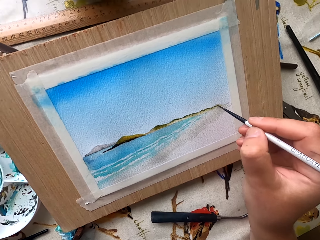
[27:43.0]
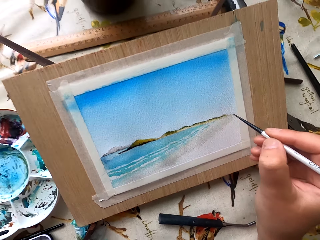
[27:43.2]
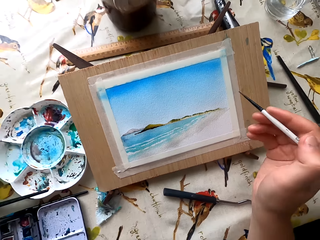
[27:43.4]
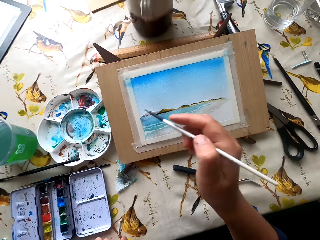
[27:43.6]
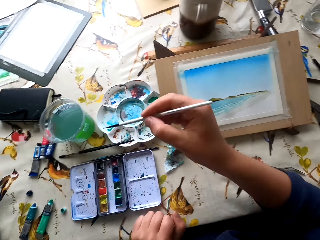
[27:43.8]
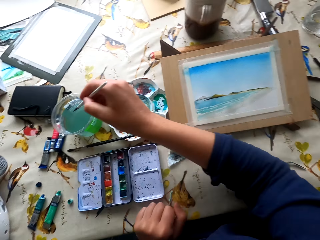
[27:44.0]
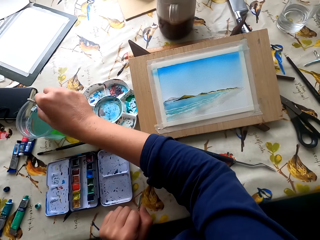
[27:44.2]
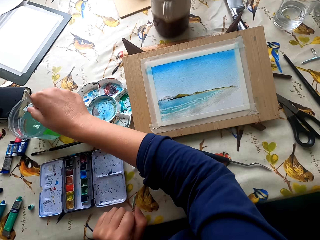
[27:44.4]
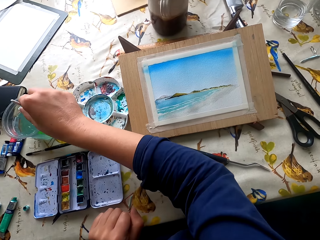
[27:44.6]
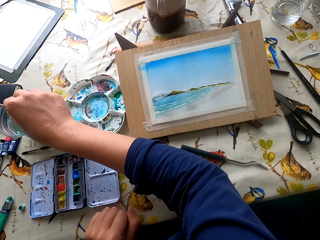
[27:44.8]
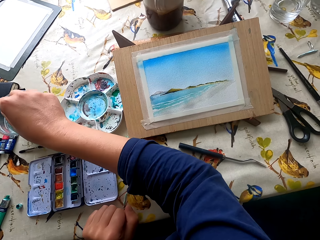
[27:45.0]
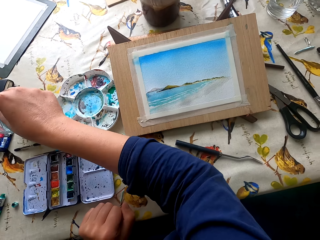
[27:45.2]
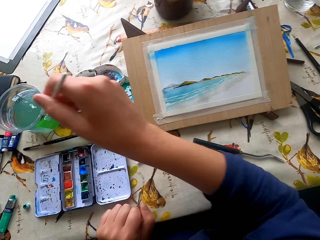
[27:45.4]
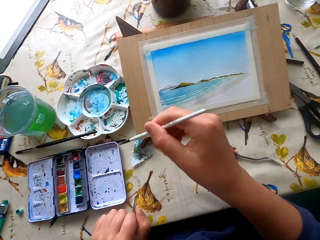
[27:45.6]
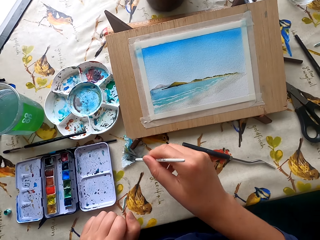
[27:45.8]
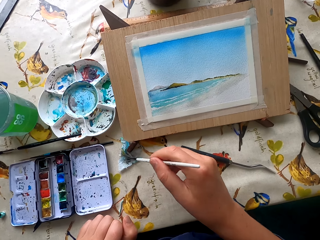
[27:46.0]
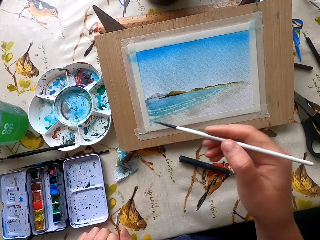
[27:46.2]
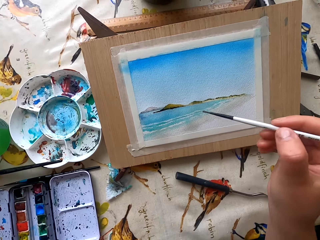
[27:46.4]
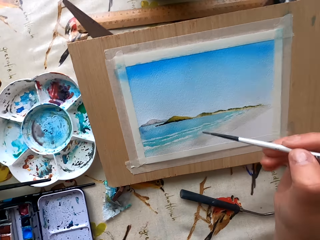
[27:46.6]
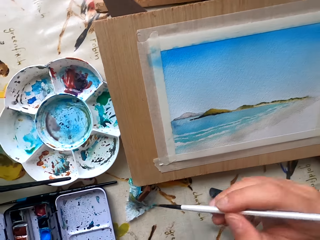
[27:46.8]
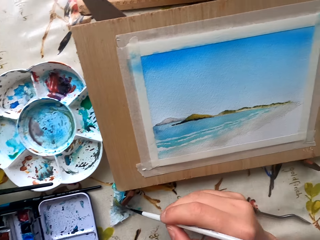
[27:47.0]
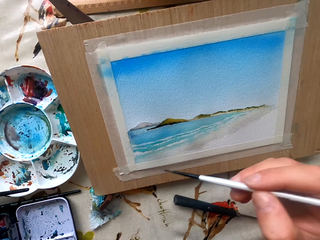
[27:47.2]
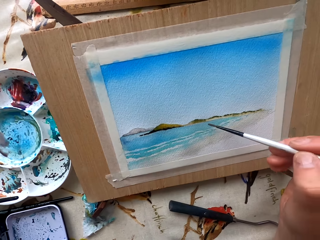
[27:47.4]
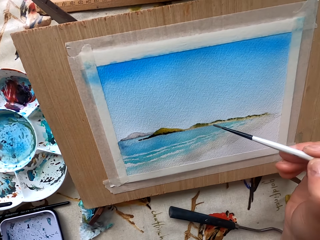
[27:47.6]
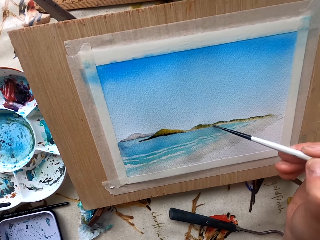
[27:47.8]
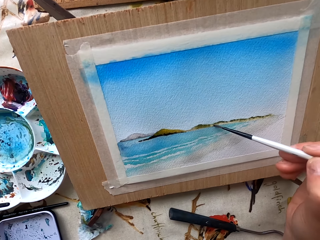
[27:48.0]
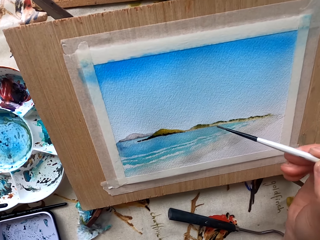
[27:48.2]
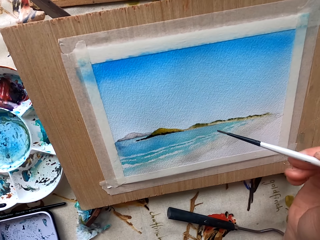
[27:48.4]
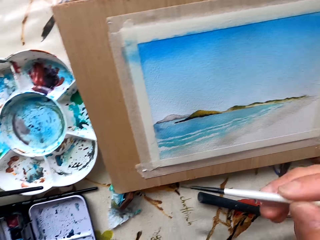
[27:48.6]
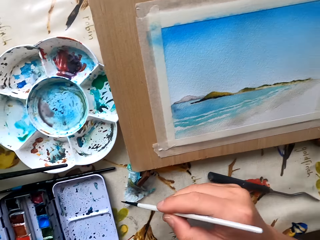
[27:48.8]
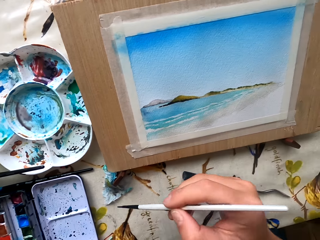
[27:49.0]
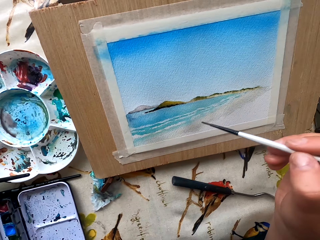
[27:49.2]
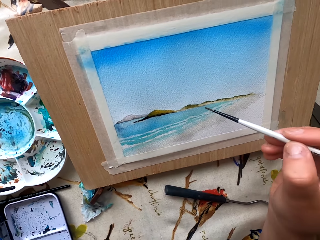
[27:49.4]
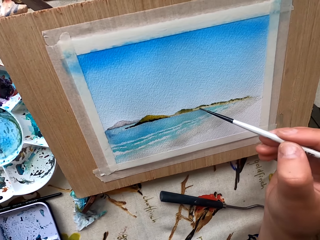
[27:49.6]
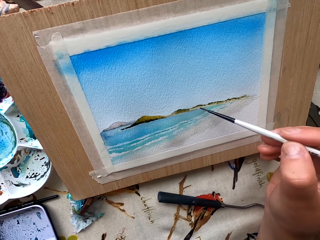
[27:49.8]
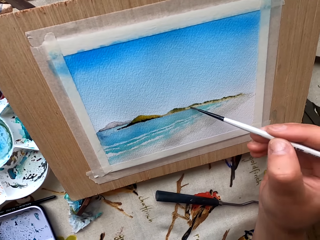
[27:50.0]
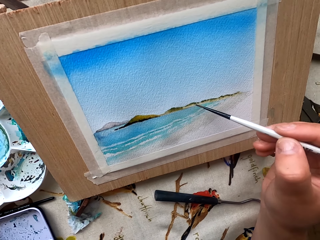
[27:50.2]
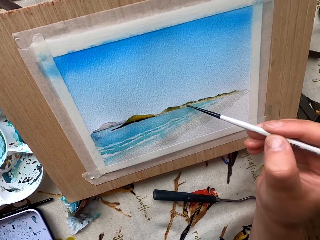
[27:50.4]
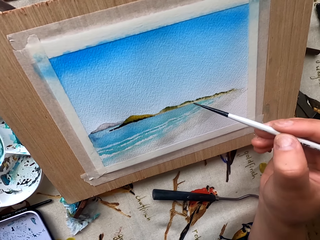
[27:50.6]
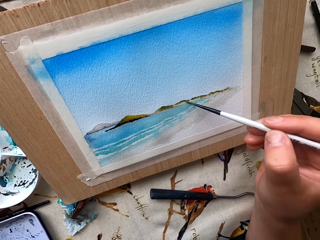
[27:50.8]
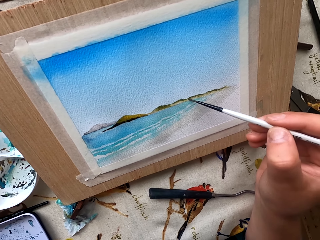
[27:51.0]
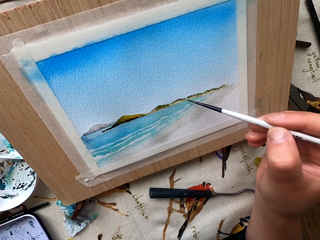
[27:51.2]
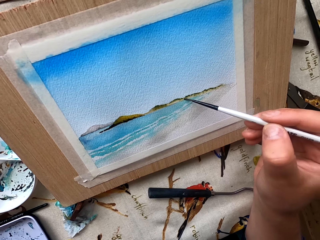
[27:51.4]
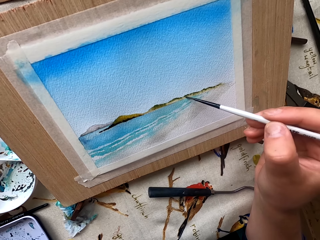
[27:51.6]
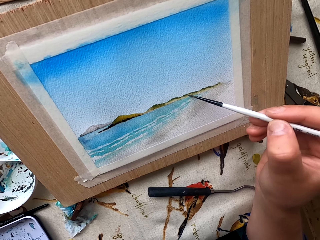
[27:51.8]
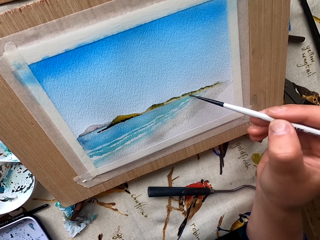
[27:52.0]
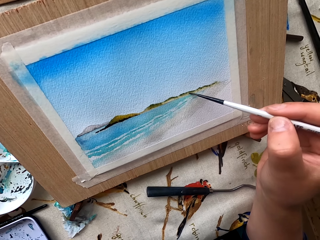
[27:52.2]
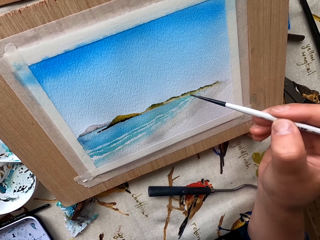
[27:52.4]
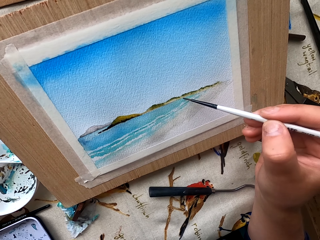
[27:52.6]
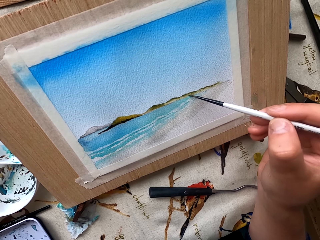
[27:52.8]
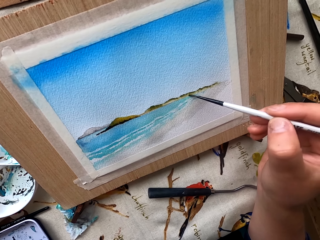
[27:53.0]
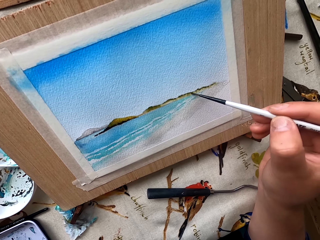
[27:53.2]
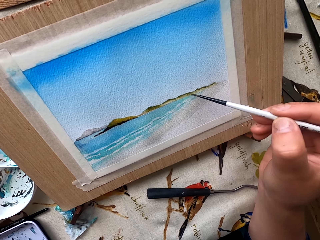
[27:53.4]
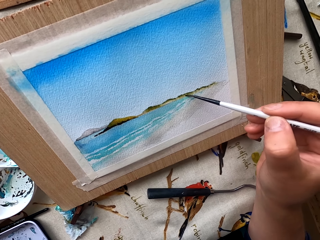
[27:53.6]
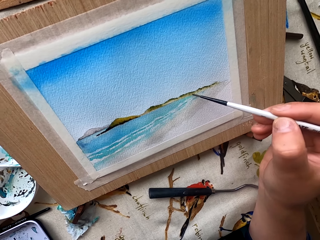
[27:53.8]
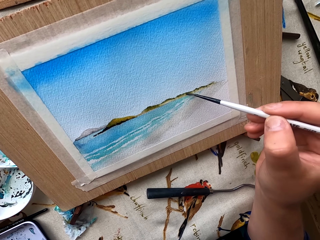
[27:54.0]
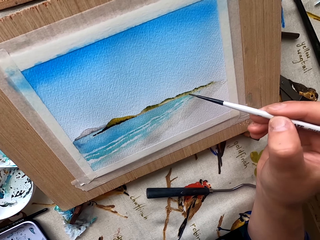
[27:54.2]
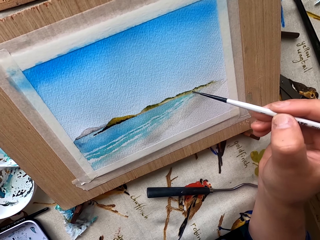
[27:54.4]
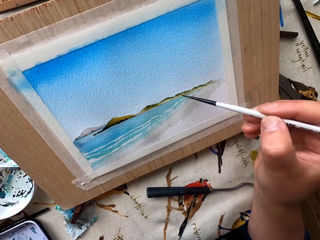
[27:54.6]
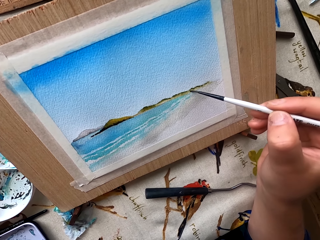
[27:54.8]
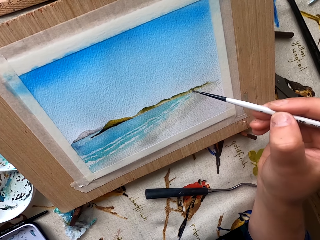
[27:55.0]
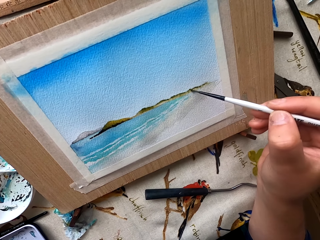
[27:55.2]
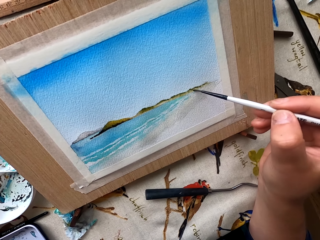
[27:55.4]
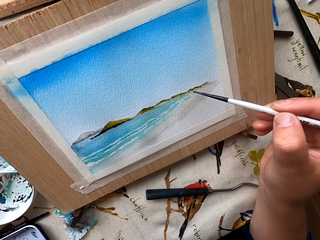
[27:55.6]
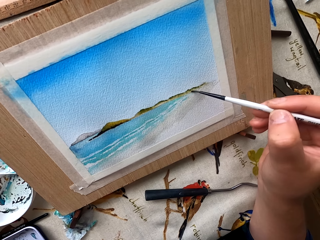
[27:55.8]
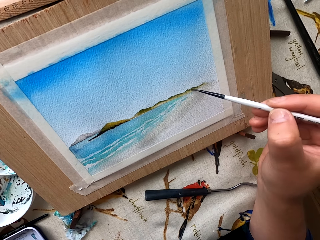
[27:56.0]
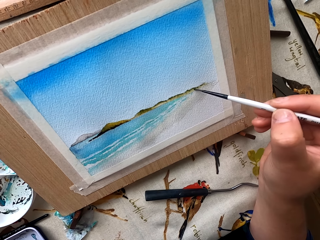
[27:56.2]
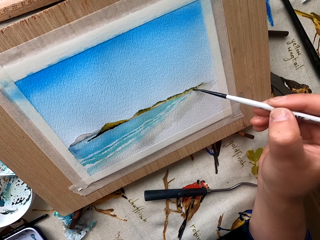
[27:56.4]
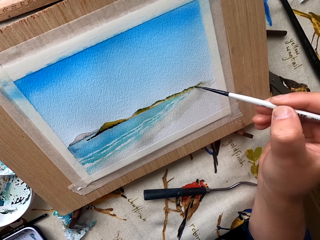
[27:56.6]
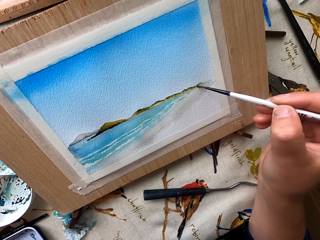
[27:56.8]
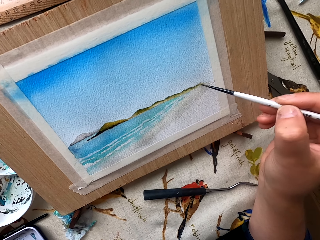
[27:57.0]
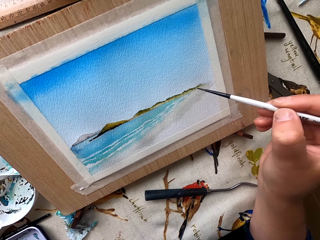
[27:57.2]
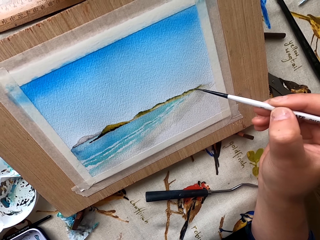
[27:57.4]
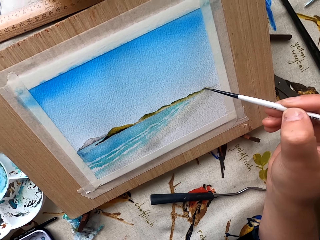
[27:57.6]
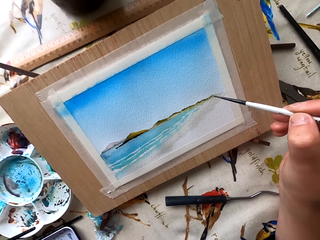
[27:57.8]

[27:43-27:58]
The camera wearer dips the paint marker or pen brush in the colored water. They wipe the pen brush with a paper. They paint the picture with the pen brush. They paint on the drawing paint.

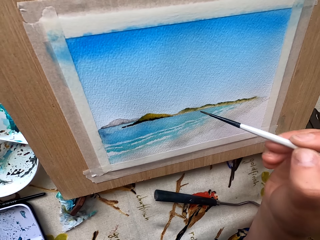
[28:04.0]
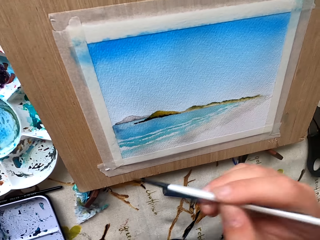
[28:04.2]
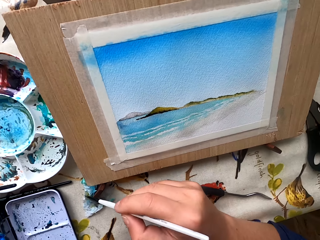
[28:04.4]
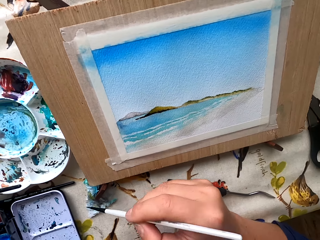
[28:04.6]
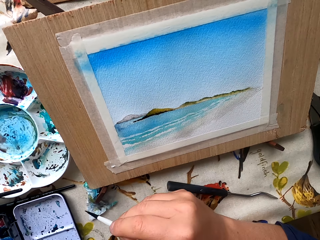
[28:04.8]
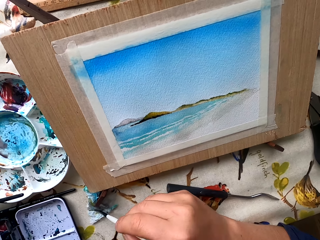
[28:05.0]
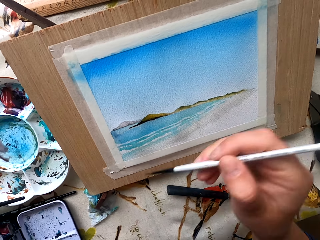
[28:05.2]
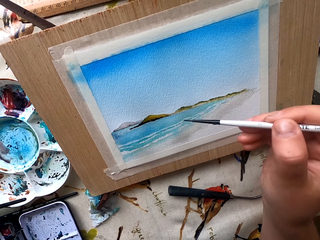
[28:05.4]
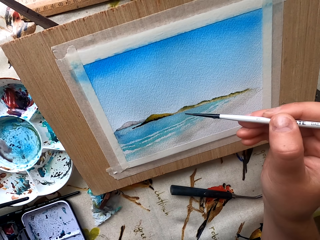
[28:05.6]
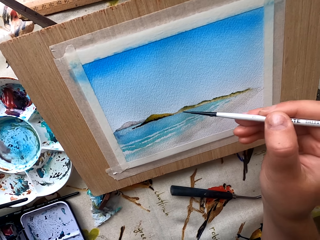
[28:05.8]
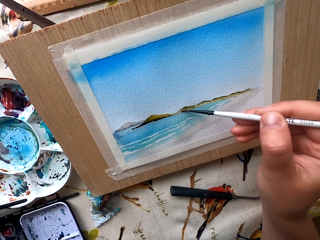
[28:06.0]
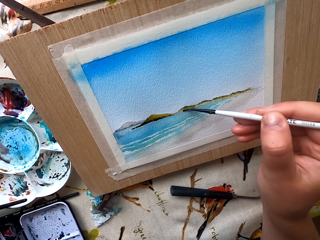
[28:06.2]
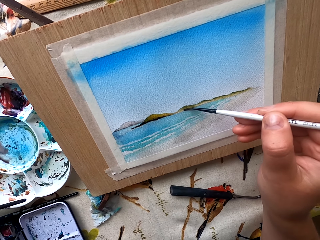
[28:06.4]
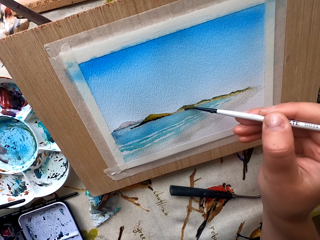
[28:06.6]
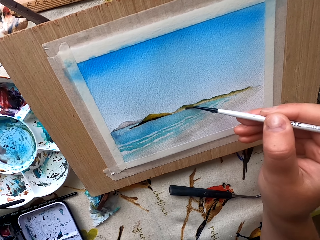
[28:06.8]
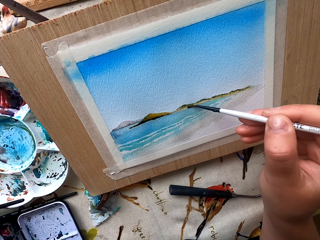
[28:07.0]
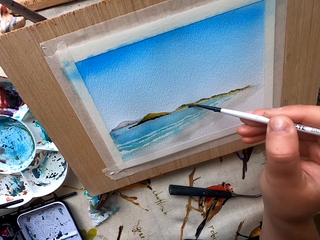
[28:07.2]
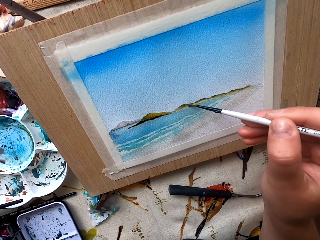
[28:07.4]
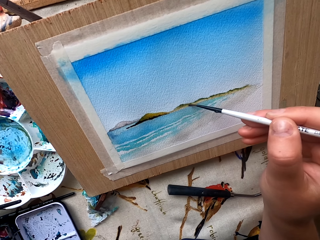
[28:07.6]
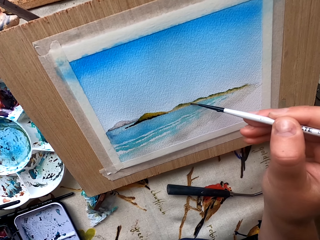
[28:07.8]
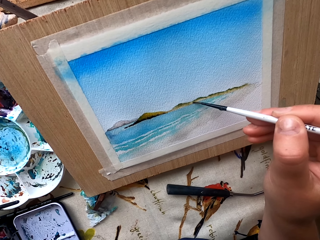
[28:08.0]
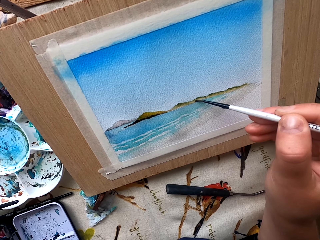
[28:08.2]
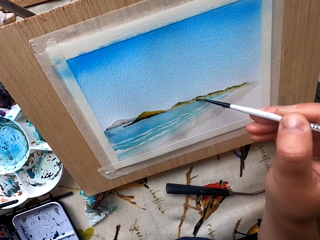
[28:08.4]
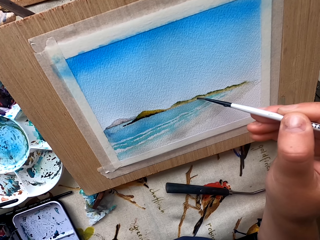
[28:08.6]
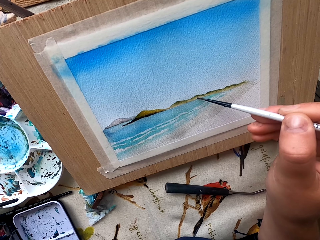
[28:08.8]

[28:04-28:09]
The camera wearer wipes the pen brush with a paper. They paint the picture with the pen brush.

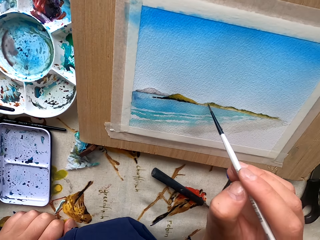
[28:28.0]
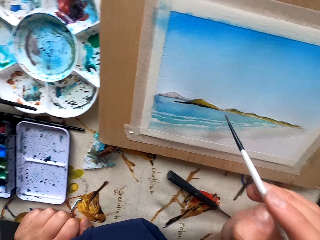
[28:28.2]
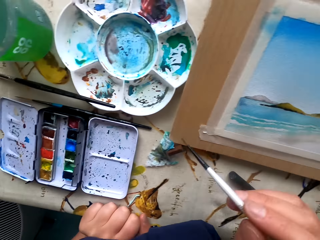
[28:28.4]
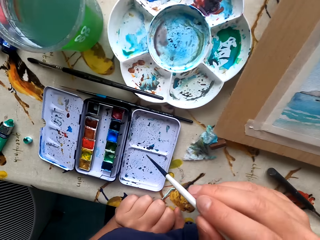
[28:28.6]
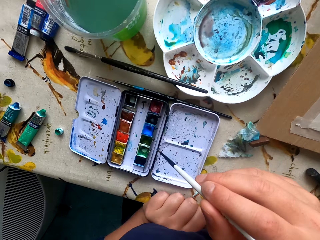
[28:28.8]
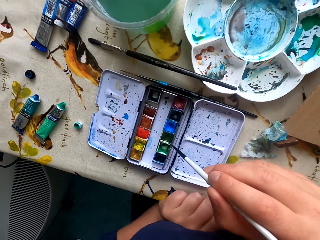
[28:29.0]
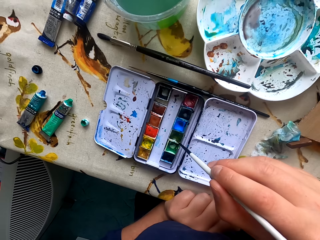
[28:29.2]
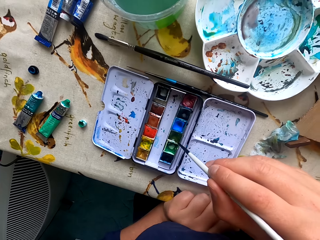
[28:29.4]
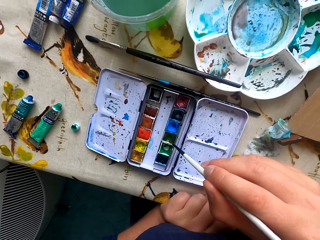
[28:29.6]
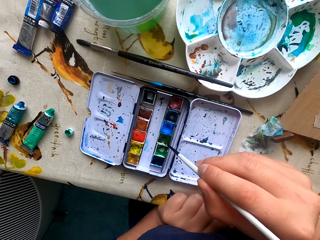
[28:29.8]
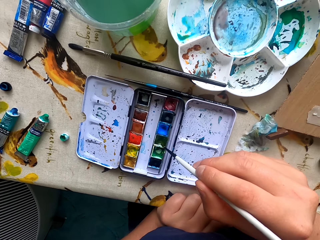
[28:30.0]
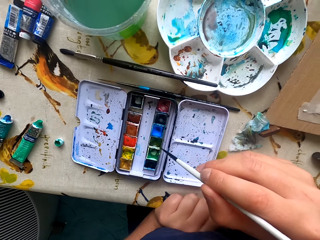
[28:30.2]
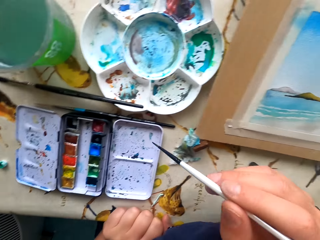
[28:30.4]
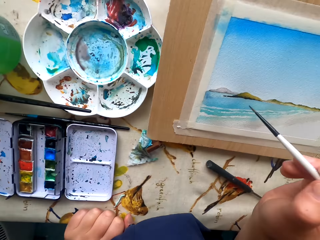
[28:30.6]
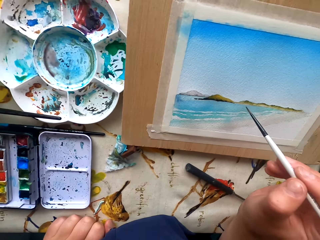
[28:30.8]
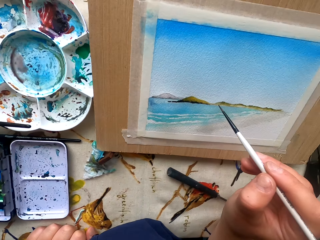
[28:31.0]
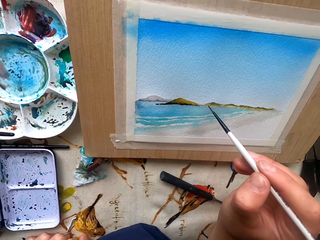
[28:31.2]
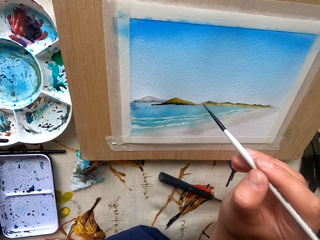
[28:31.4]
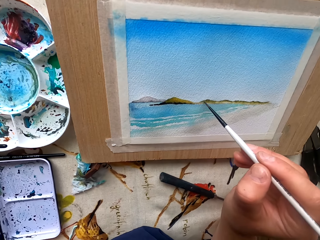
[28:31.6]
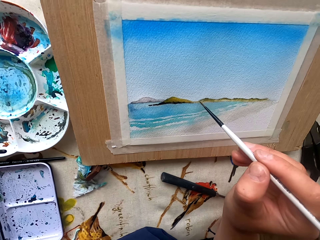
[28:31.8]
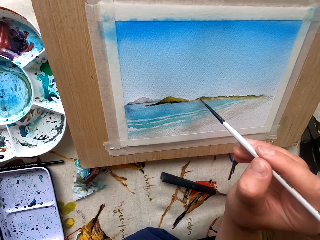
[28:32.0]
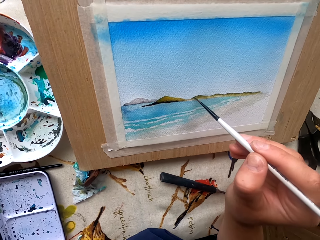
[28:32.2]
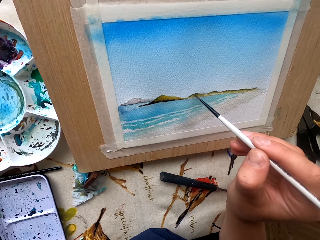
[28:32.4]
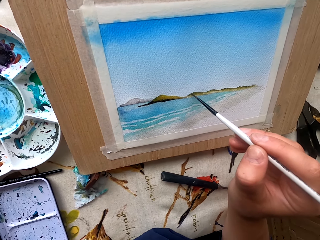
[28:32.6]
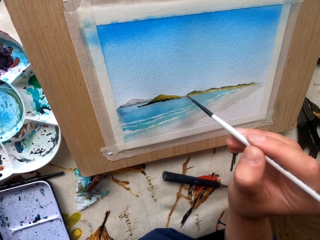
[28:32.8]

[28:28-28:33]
The camera wearer paints the picture with the pen brush. They rub the pen brush in the ink container. They paint the picture with the pen brush.
